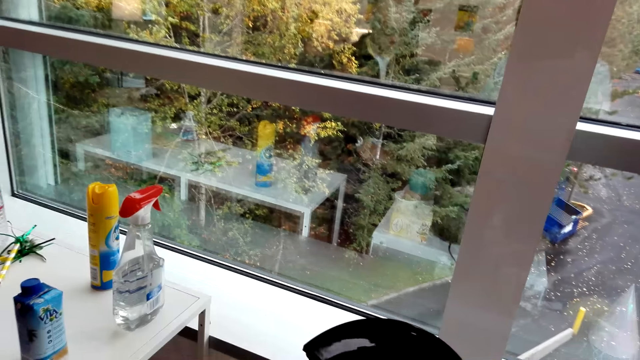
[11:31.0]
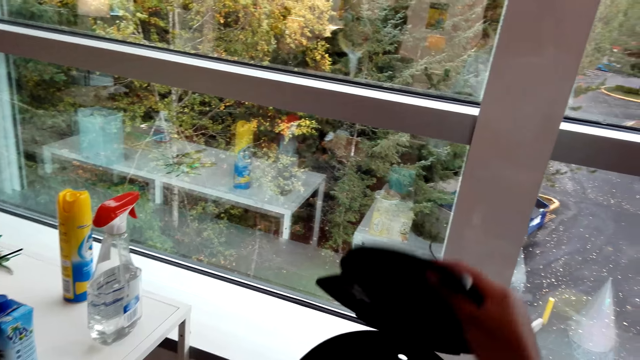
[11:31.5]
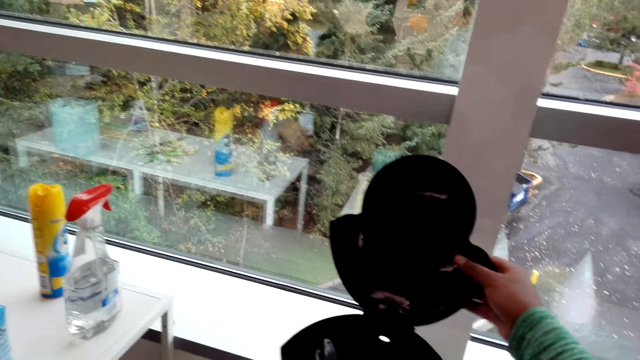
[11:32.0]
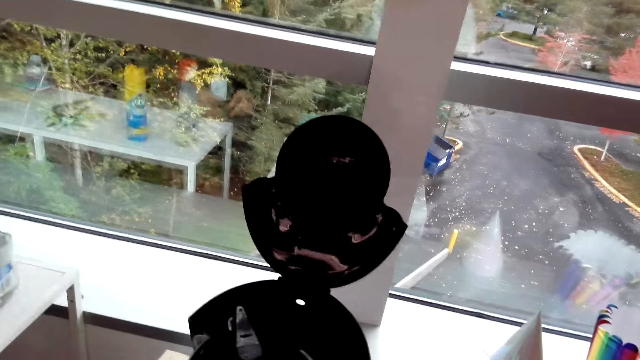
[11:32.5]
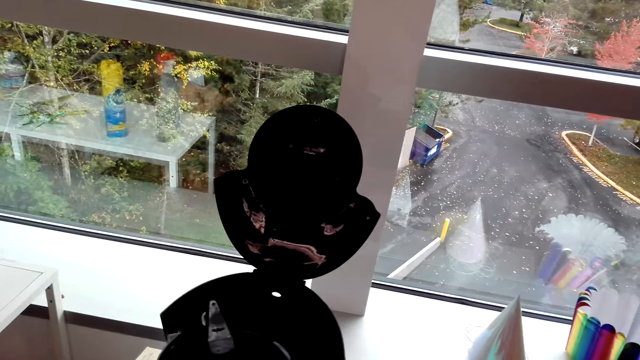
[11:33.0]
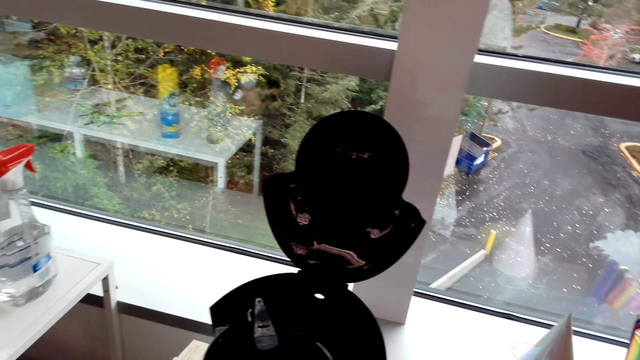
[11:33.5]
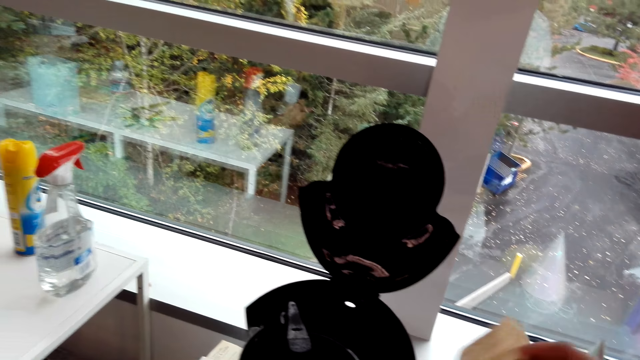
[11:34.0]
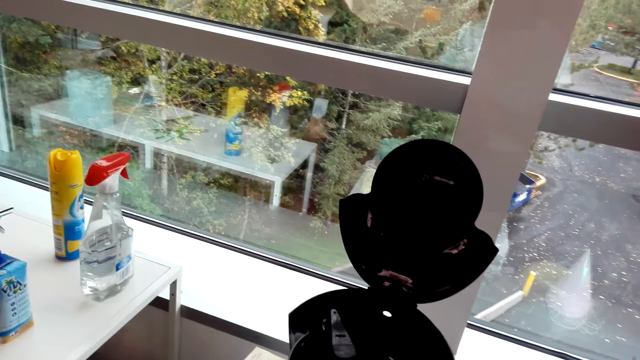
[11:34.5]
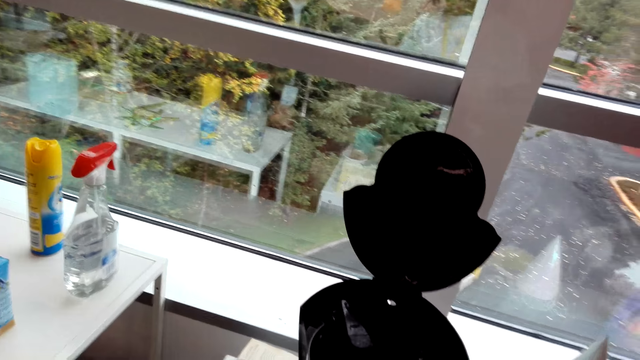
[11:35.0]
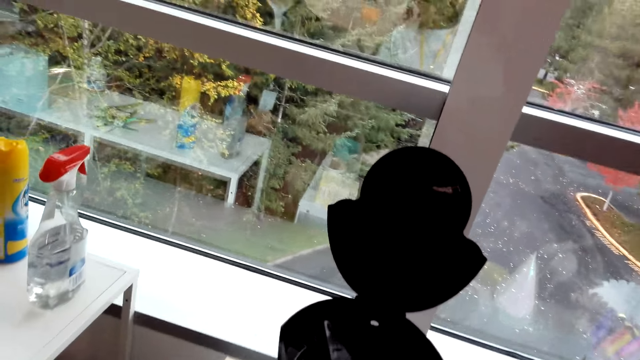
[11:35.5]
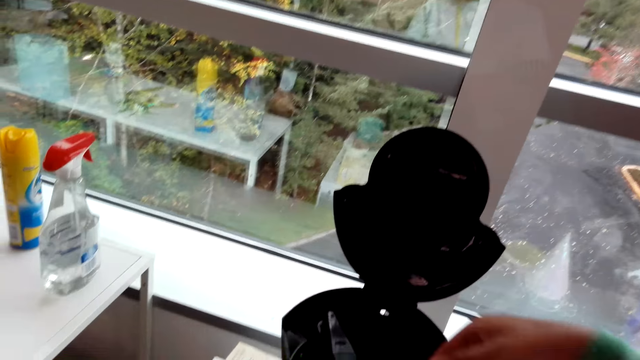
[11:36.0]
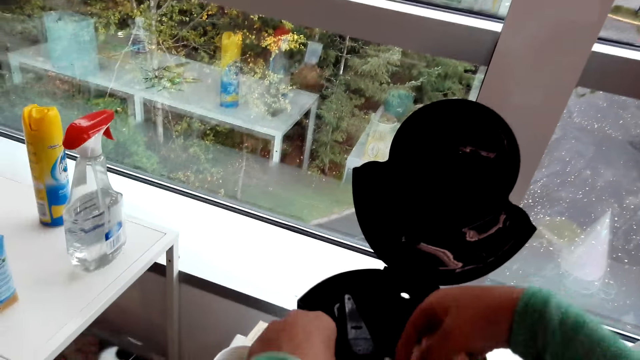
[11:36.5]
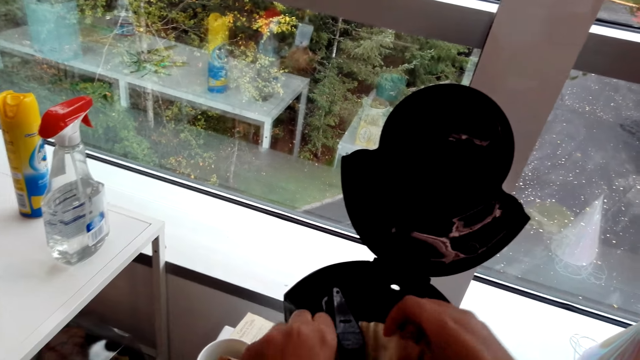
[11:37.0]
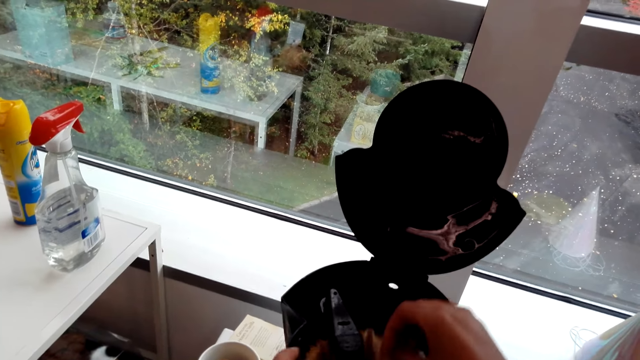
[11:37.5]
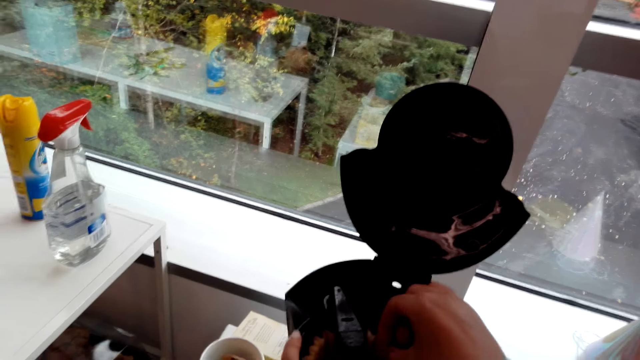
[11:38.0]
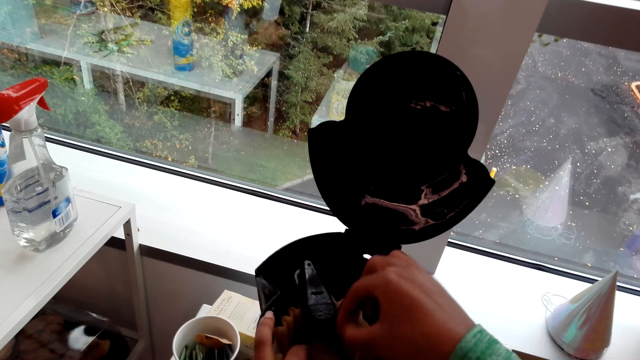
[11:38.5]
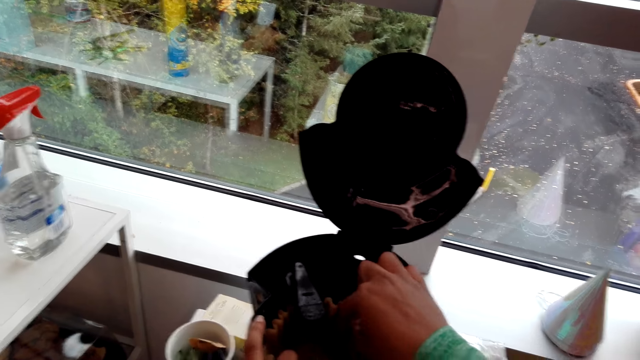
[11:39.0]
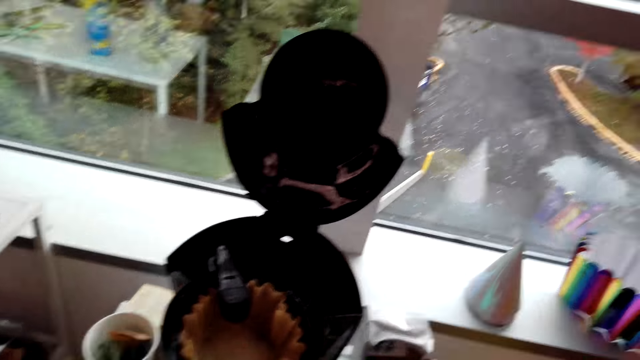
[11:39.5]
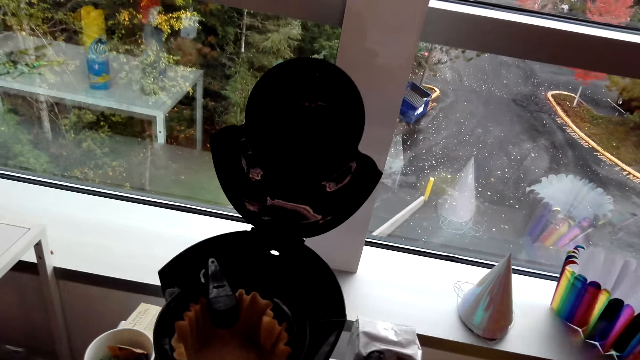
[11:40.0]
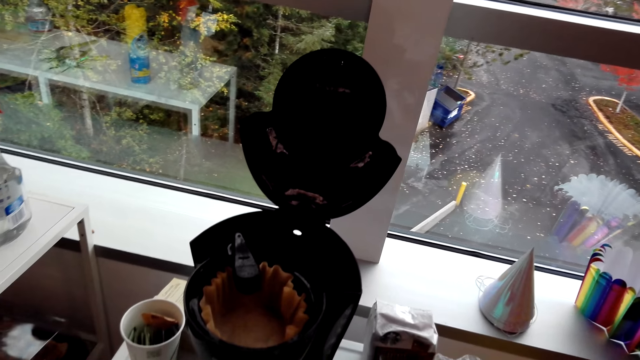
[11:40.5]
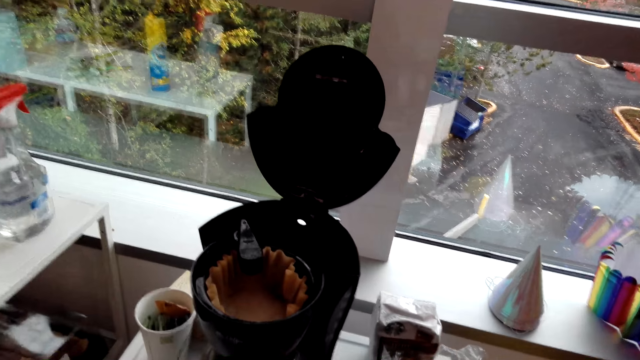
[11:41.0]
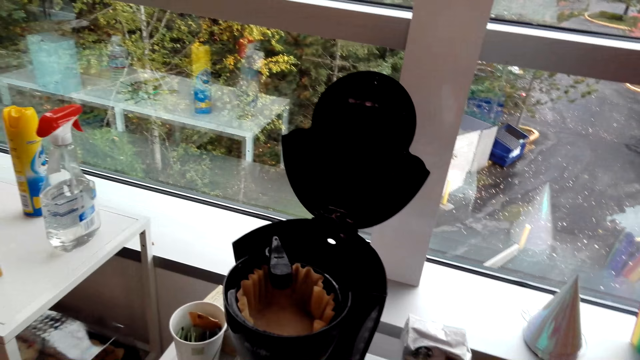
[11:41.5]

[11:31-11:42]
The camera wearer opens the electric kettle. They put the paper in the kettle. They touch something.

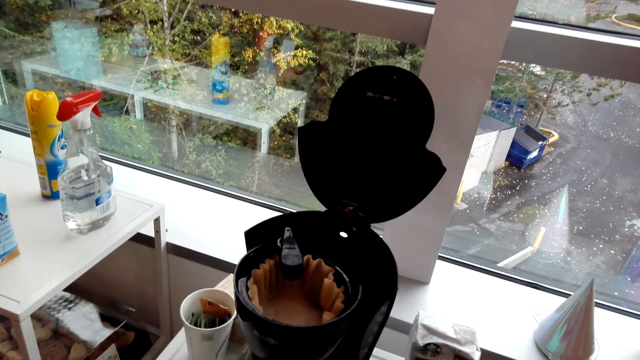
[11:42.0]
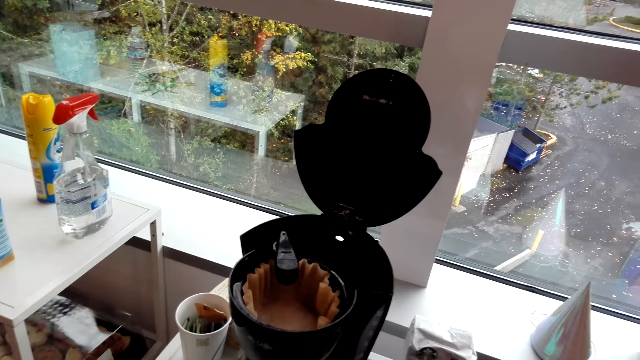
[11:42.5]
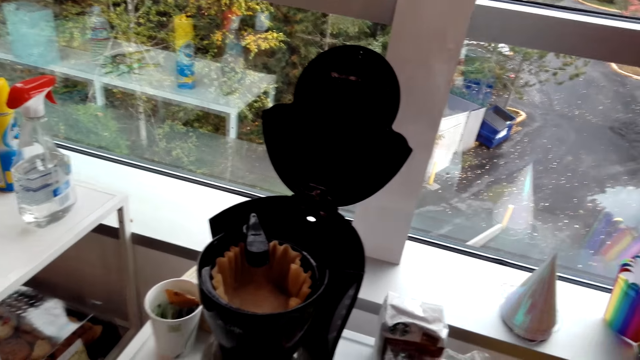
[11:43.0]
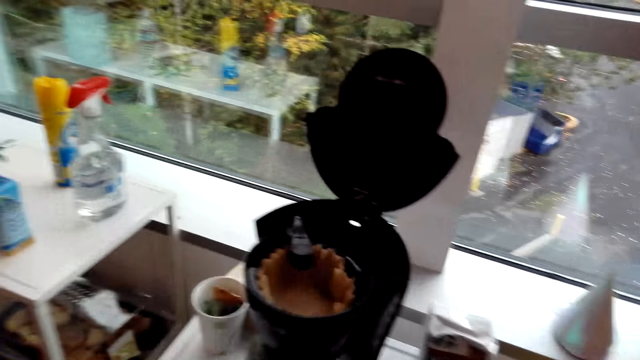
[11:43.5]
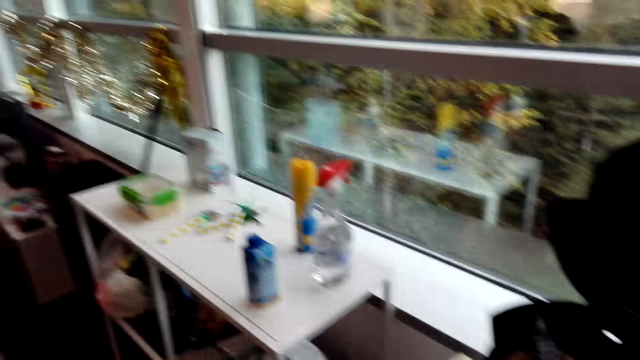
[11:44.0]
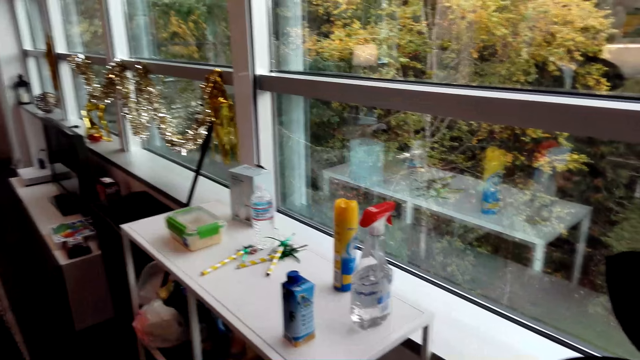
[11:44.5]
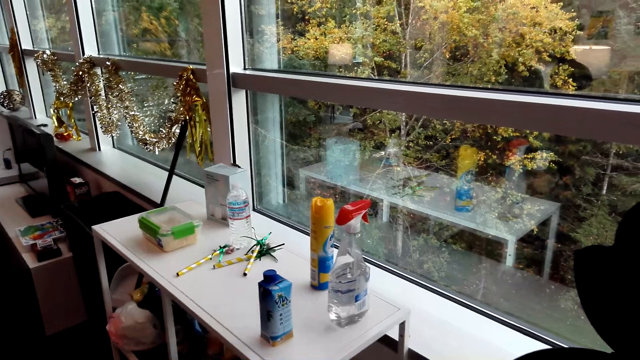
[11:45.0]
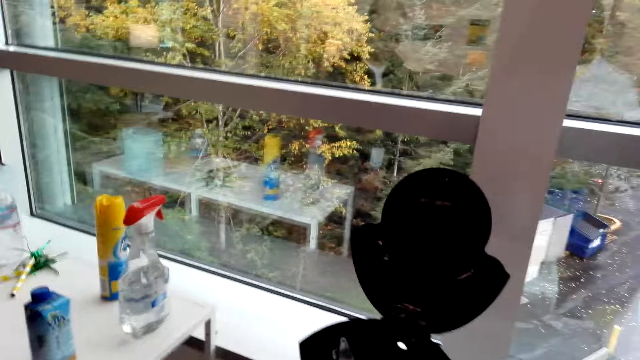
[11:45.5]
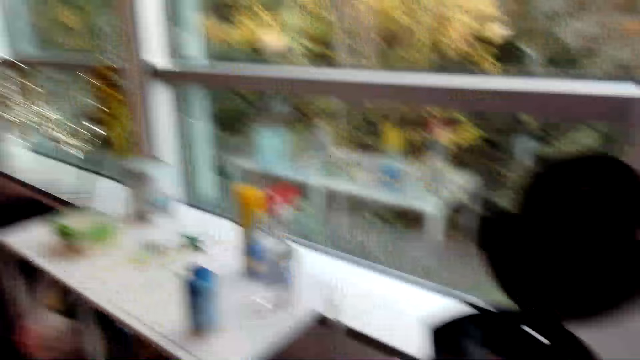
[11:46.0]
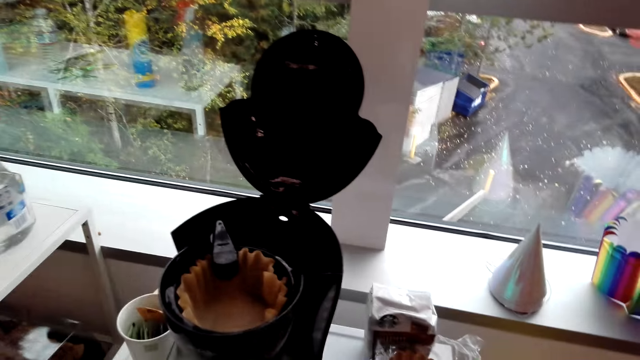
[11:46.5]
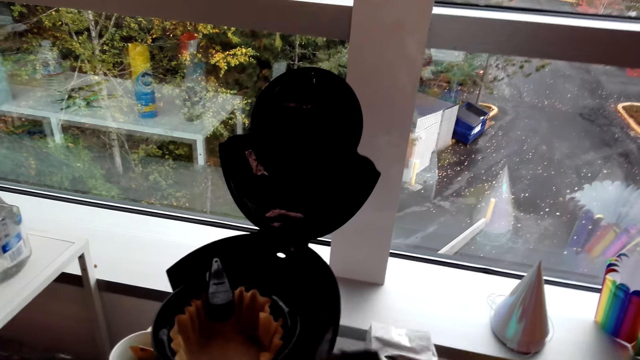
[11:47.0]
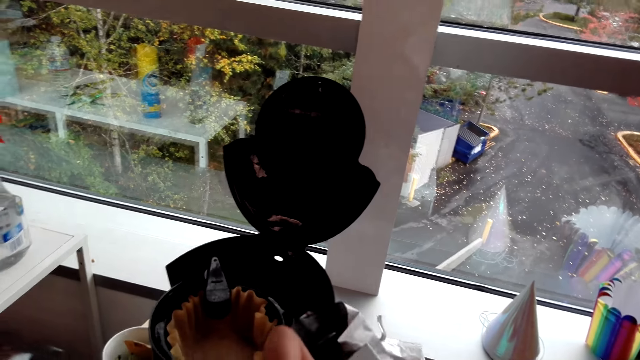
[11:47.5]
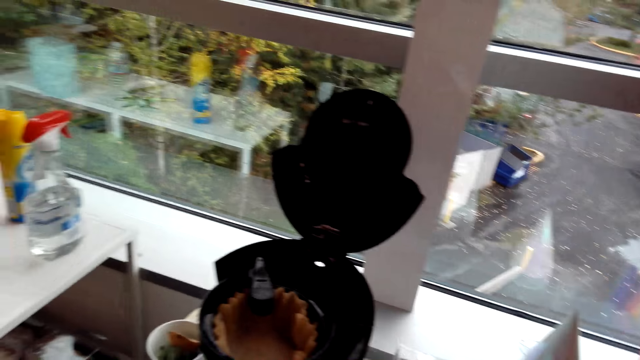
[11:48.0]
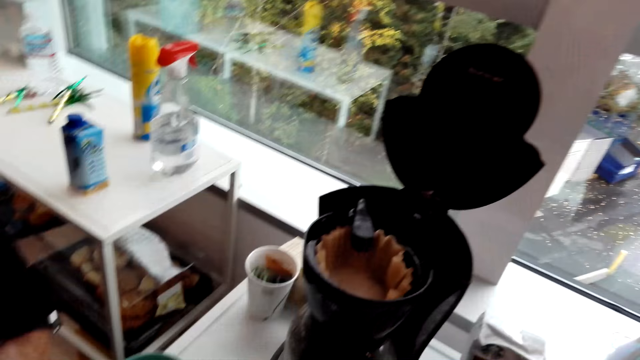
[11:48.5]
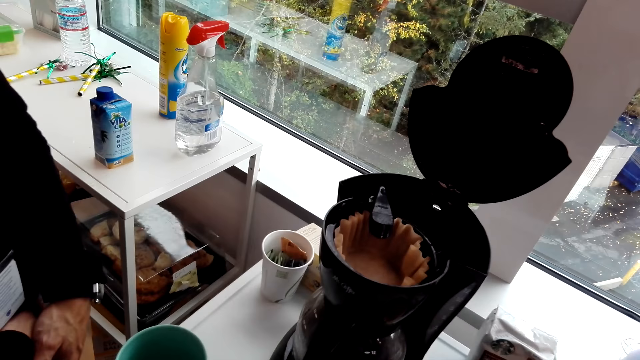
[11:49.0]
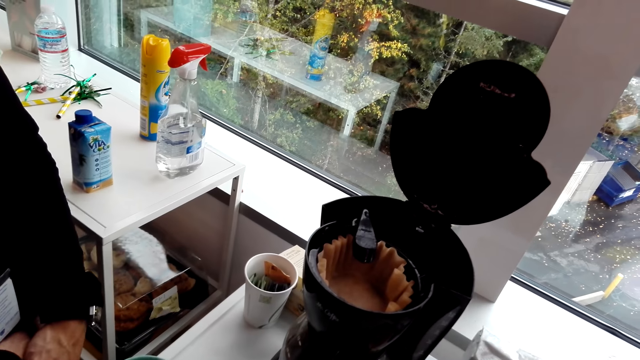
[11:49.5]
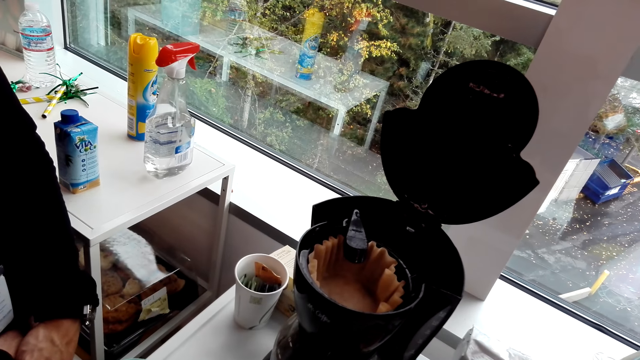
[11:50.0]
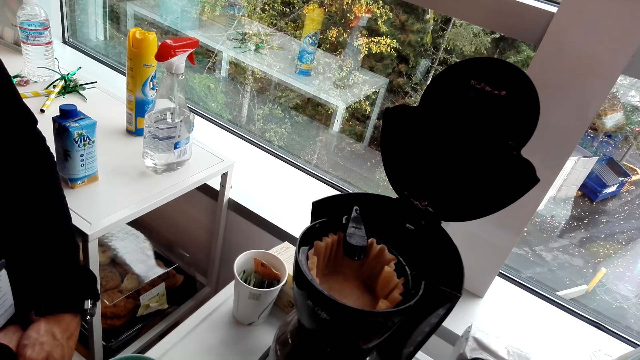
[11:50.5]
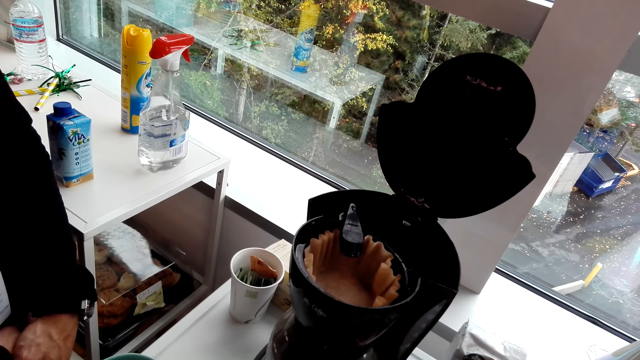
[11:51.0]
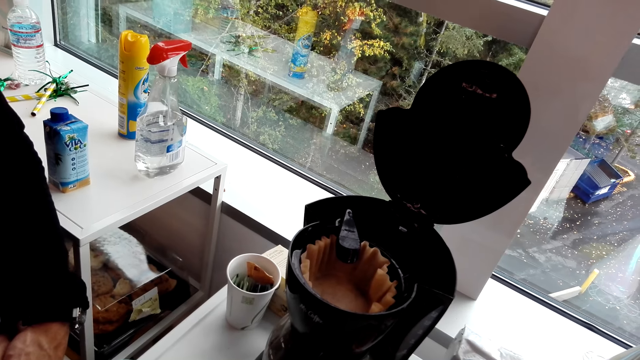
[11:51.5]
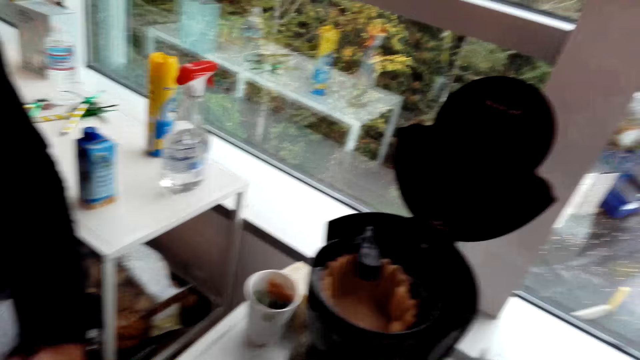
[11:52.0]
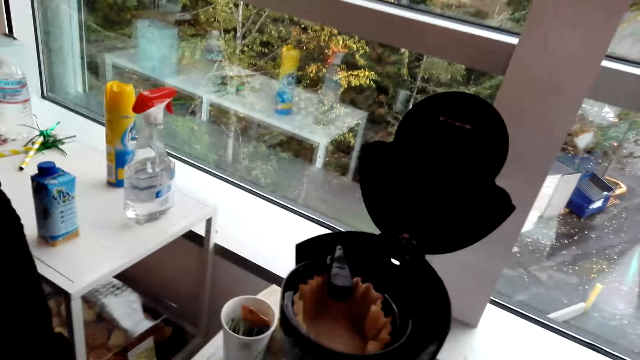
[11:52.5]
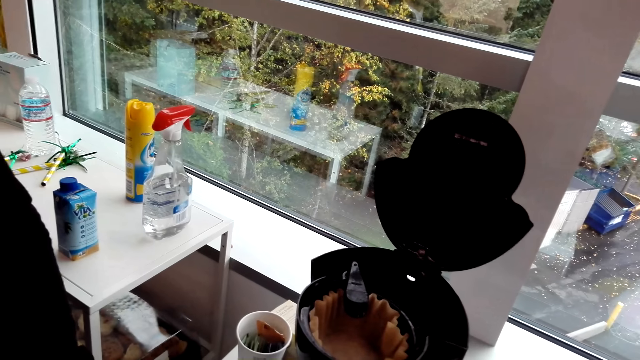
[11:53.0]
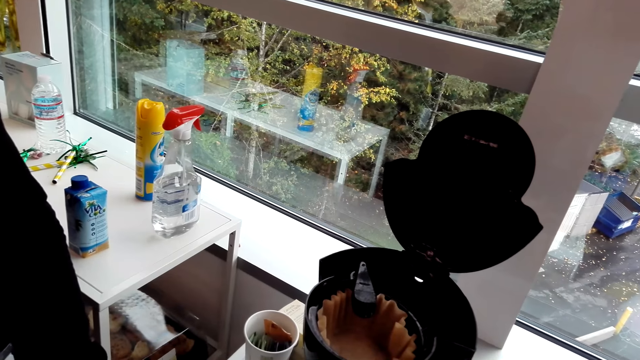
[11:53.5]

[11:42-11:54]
The camera wearer looks around. They hold the packet of coffee. A man picks something.
